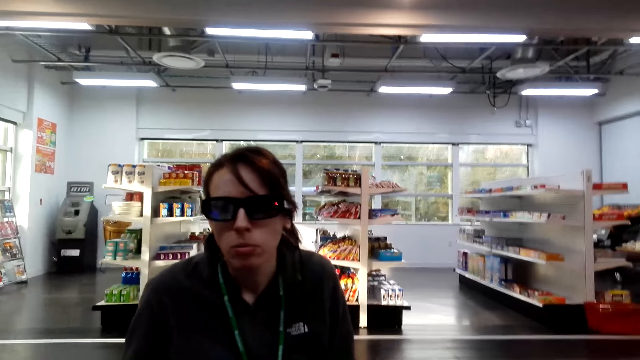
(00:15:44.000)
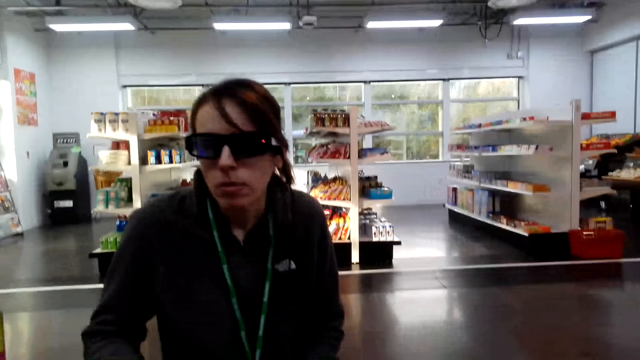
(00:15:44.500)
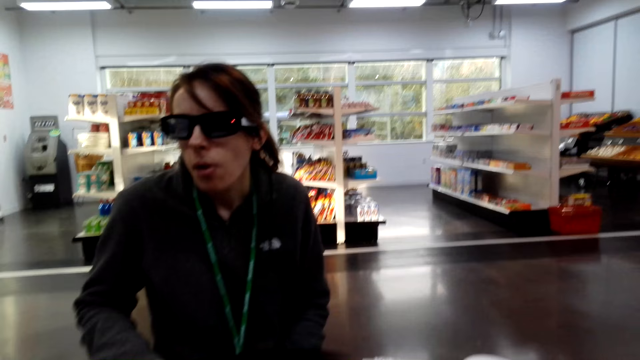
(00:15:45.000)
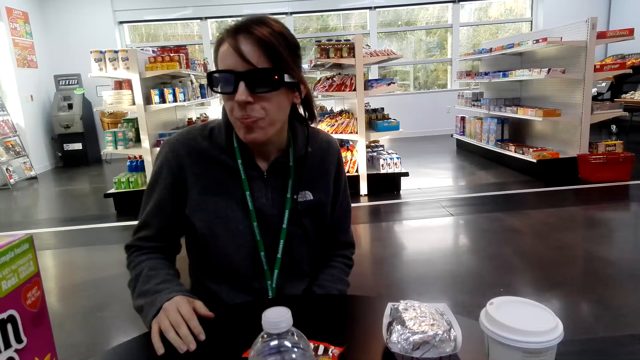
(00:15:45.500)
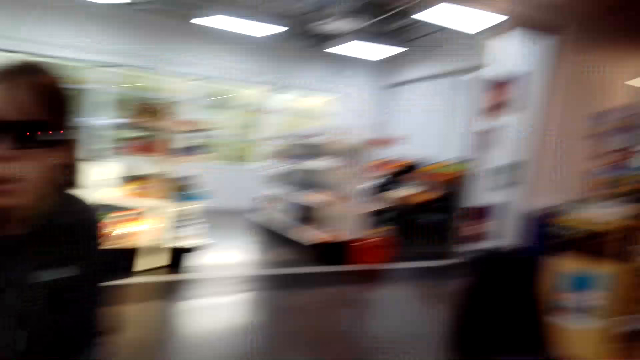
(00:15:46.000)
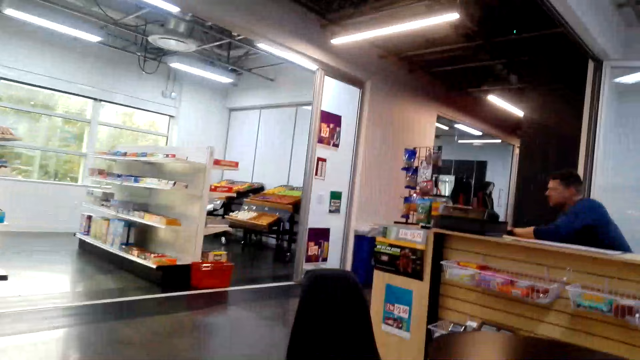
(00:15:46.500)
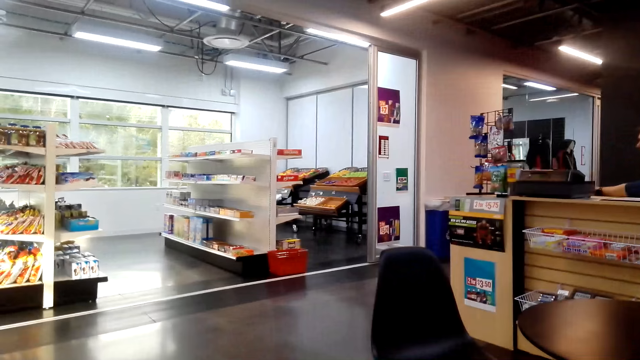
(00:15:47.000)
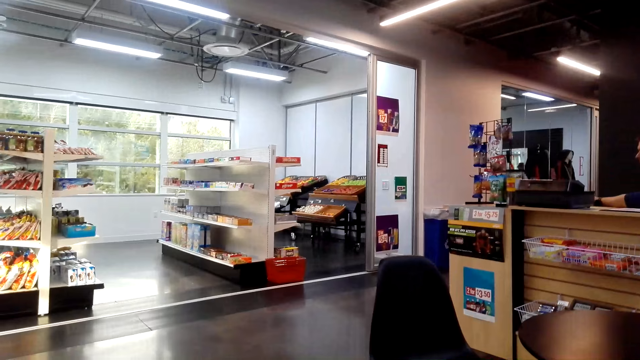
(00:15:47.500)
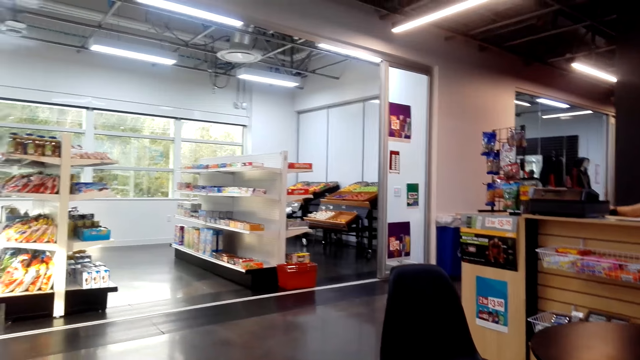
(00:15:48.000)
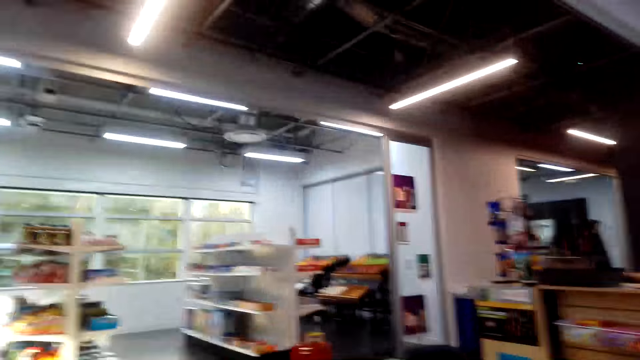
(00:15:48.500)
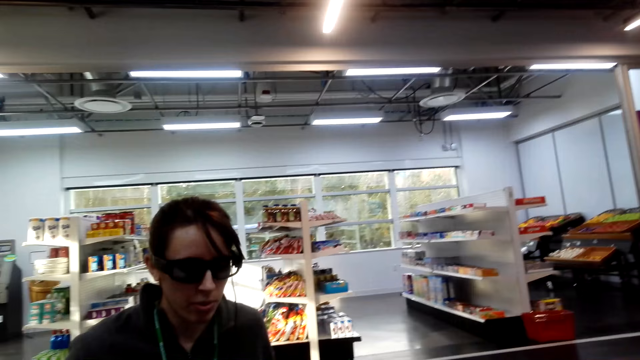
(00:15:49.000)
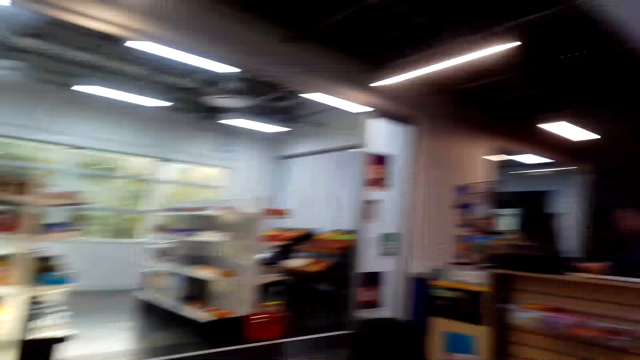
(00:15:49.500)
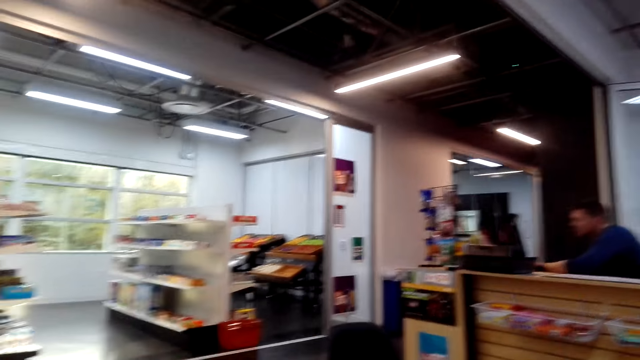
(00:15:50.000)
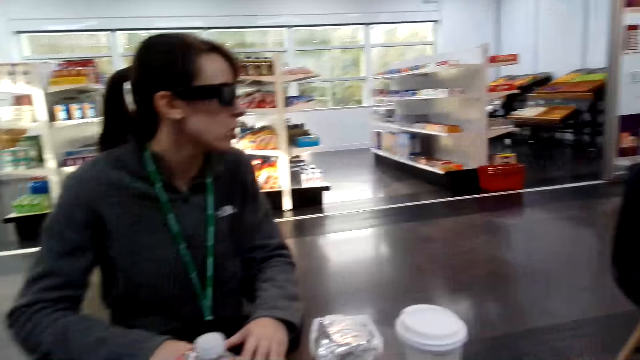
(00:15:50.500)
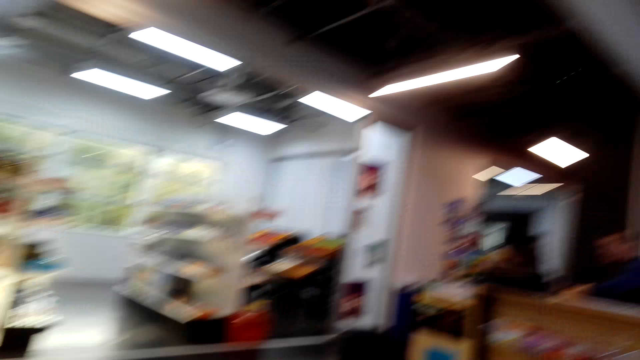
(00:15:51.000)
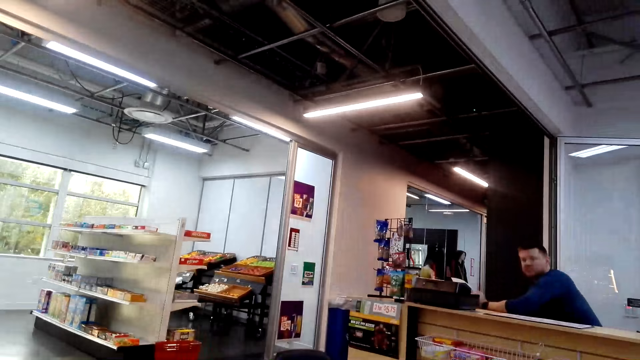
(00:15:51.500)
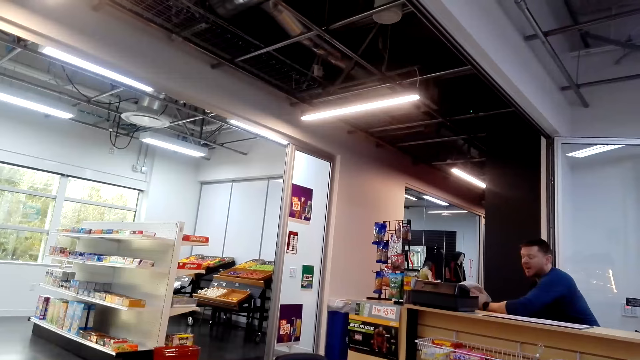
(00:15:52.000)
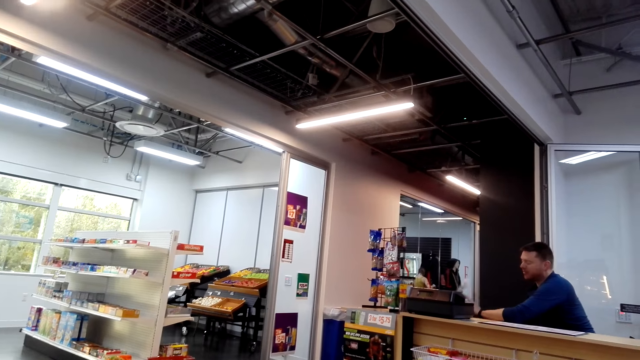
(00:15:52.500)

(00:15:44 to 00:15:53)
The camera wearer looks around.

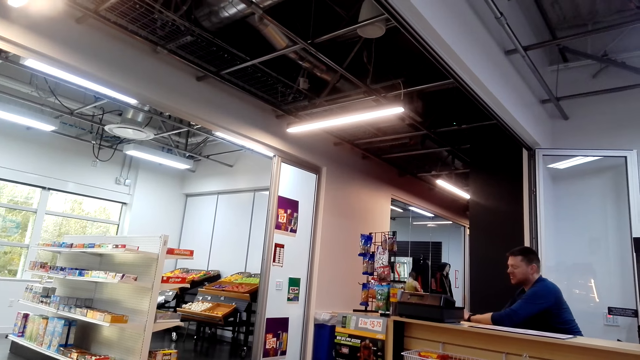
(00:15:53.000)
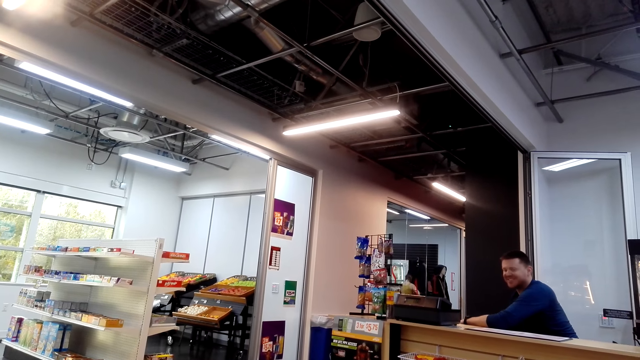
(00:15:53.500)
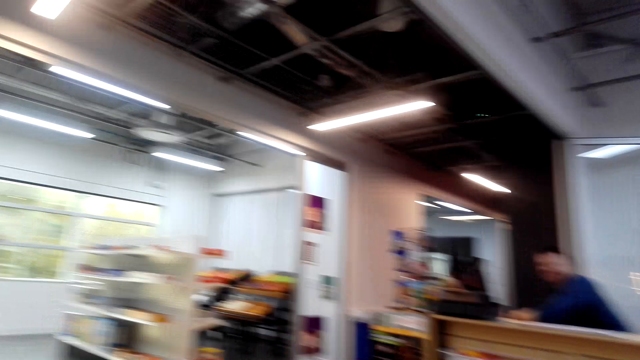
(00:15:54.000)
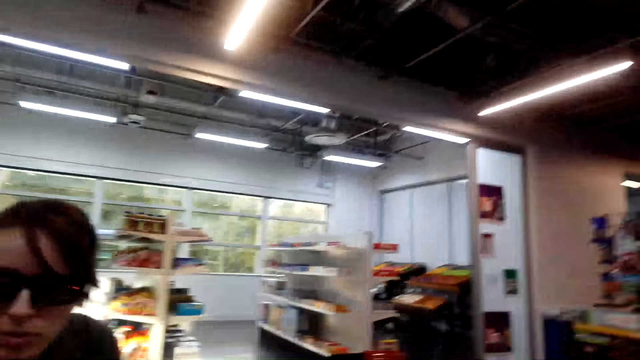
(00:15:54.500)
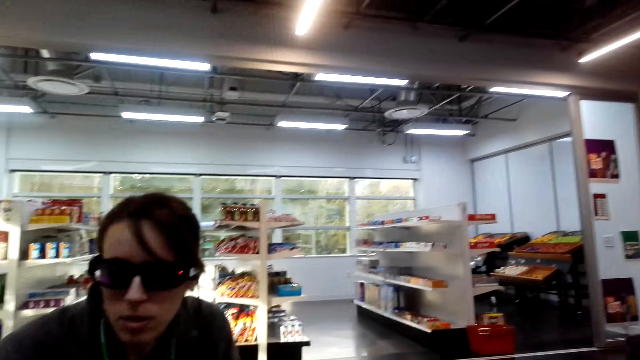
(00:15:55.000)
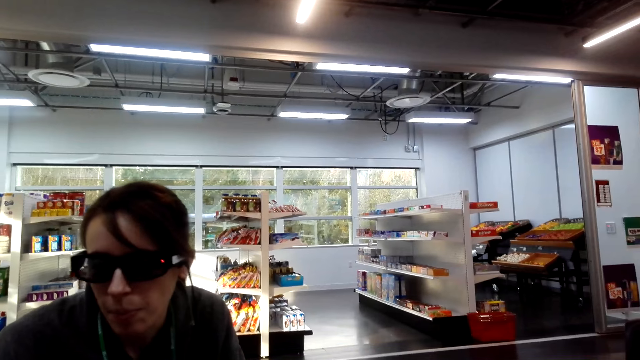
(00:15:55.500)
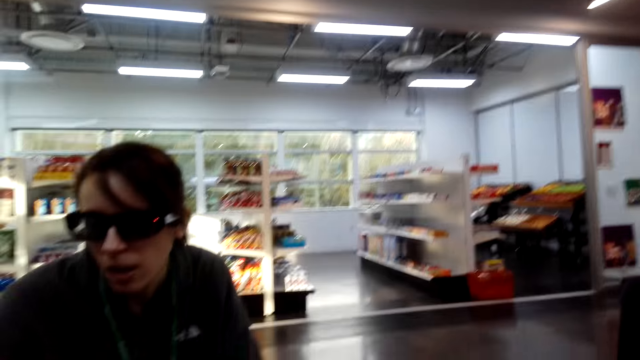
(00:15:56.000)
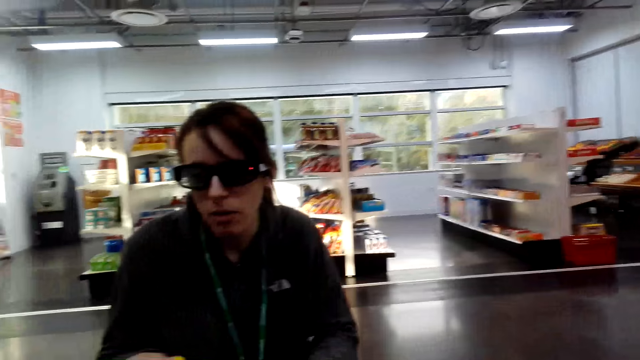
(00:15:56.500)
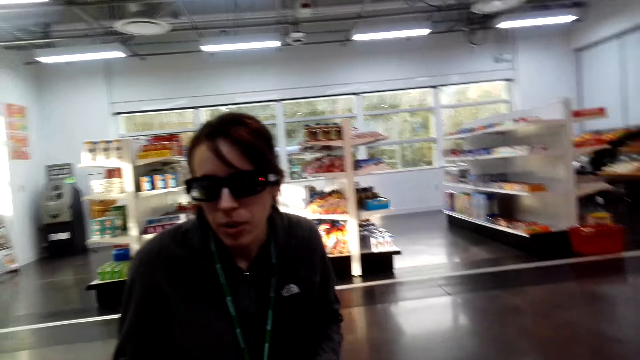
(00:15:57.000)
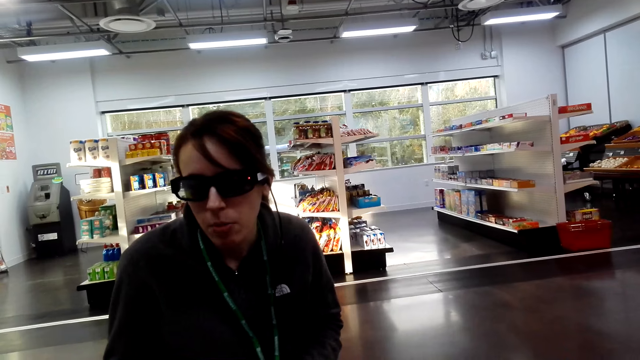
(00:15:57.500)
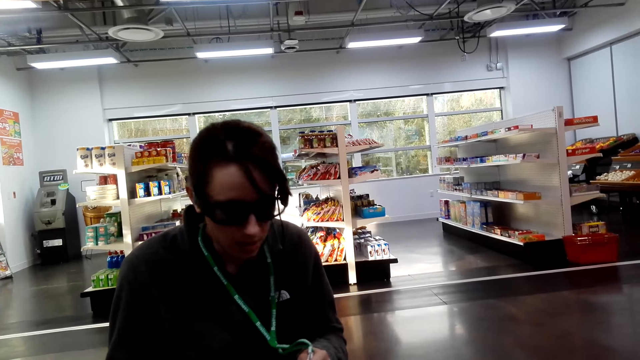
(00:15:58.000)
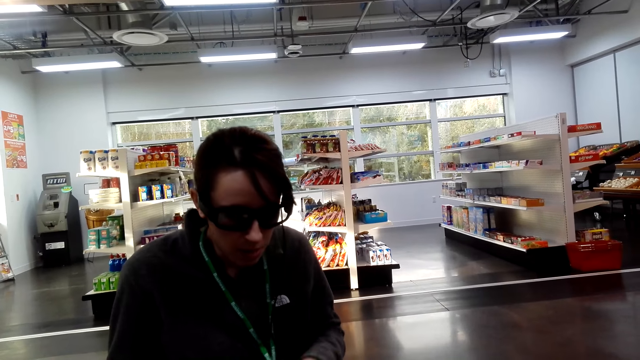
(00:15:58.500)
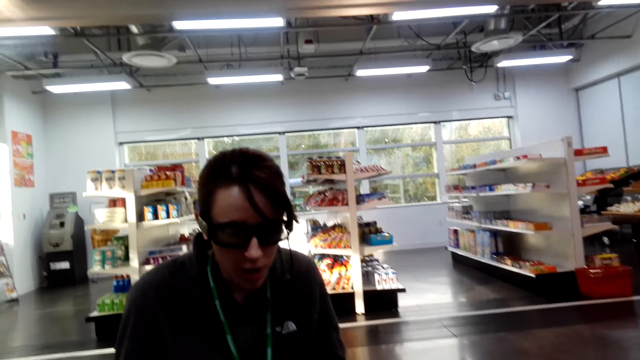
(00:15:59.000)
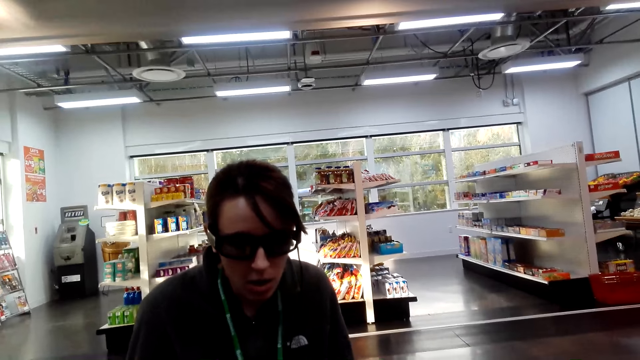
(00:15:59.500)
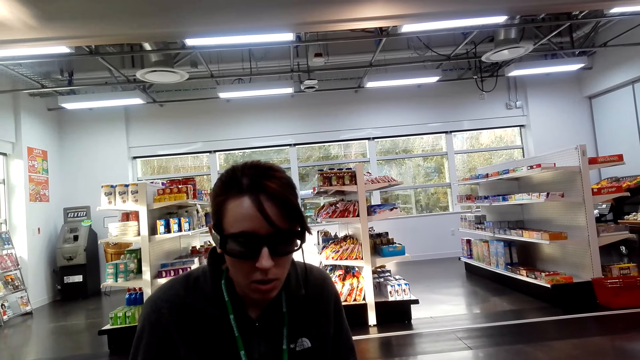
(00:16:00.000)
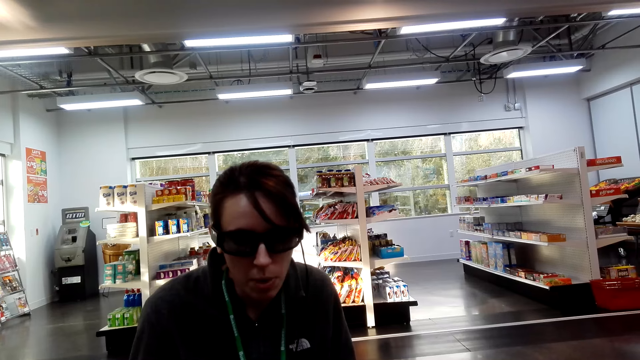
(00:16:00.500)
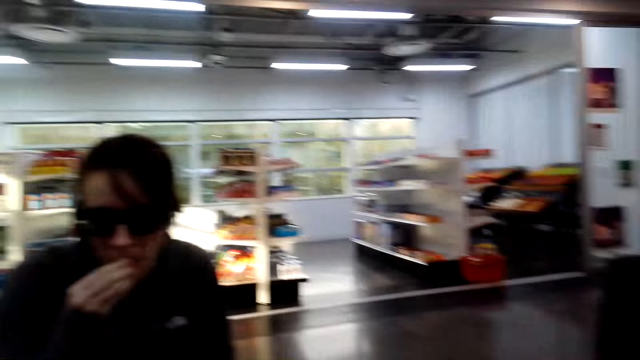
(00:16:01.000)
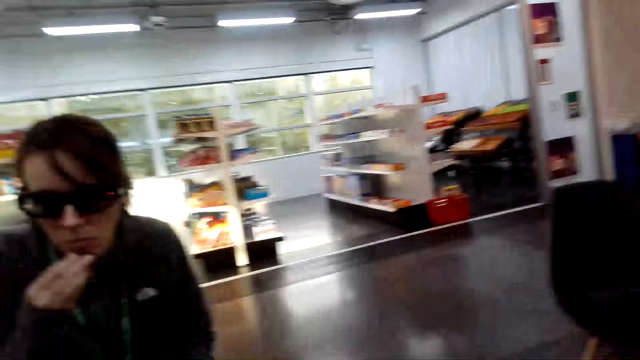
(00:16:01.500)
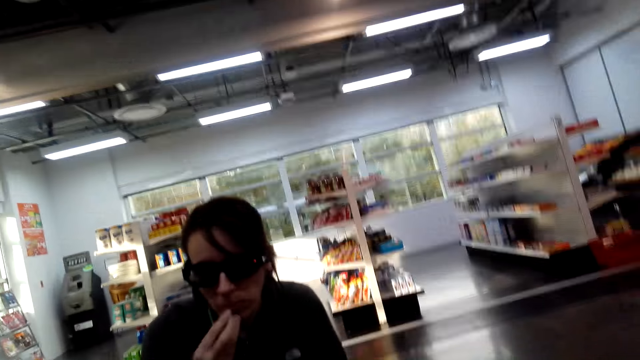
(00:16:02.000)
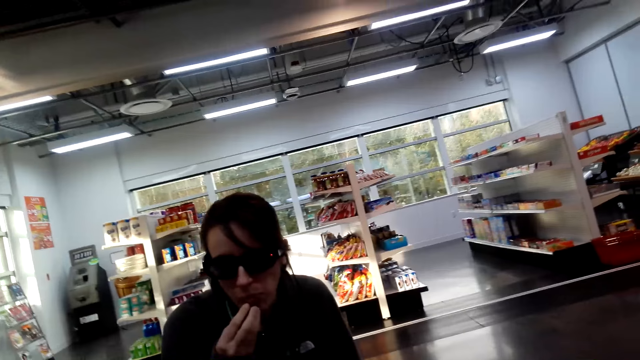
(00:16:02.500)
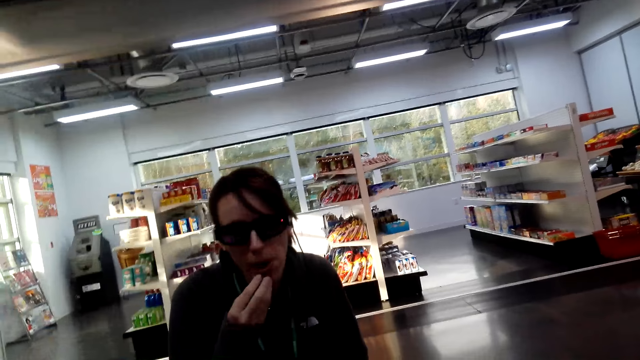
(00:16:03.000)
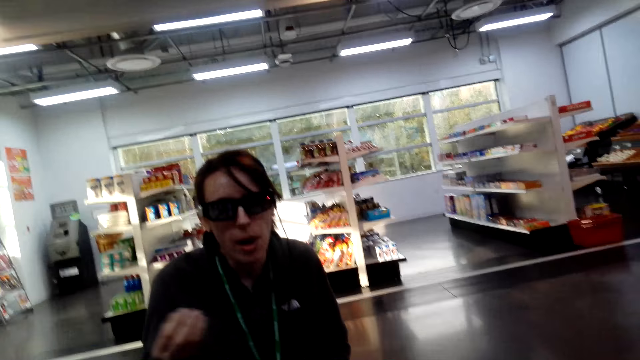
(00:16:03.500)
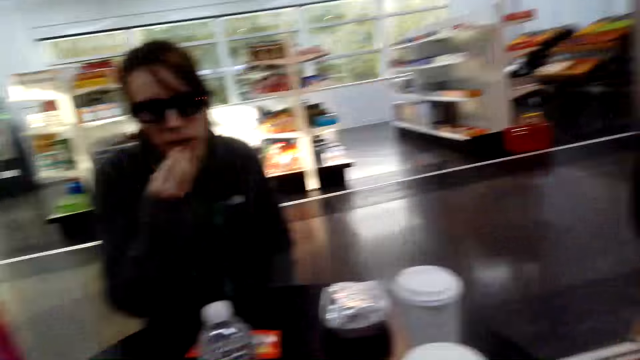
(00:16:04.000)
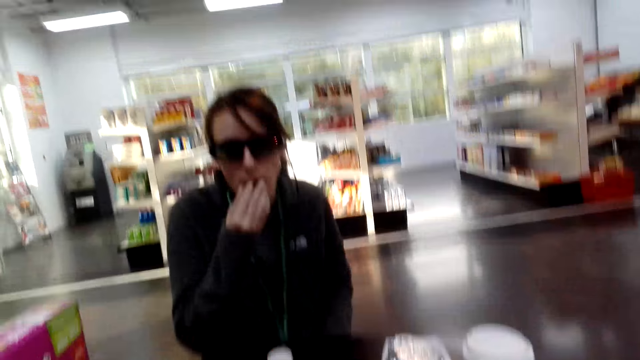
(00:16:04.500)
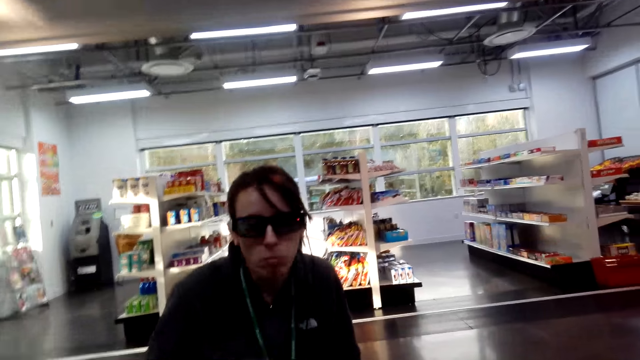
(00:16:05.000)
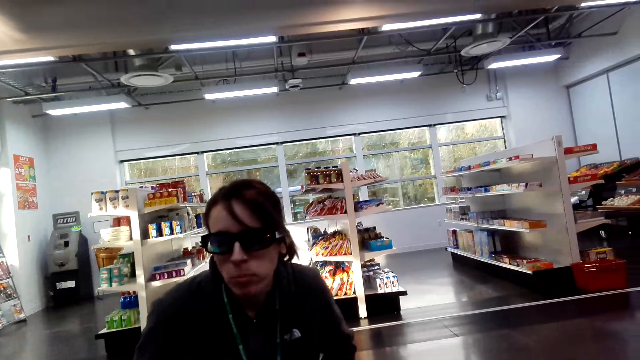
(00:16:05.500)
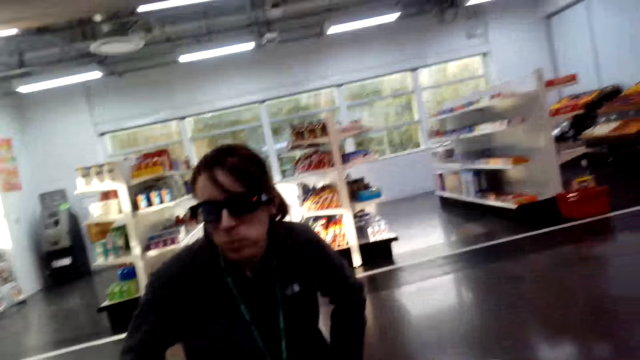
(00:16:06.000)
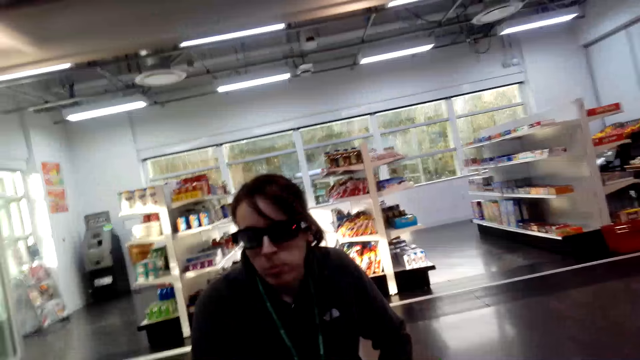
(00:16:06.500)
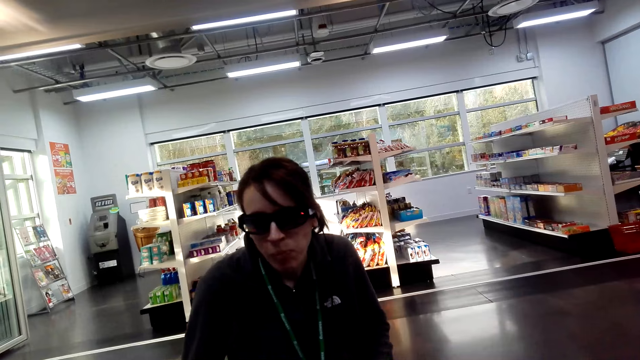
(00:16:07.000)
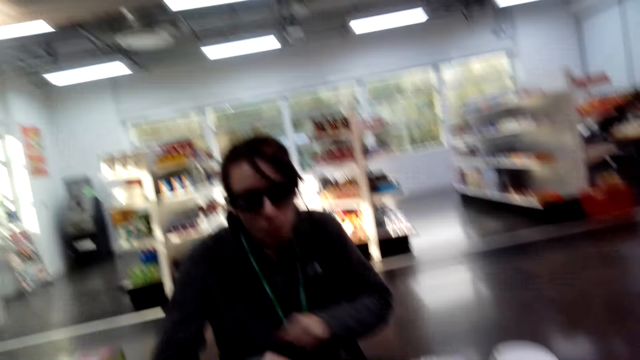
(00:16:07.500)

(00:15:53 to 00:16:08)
A man sits at a counter. The camera wearer looks around. A person eats. The lady eats items.
